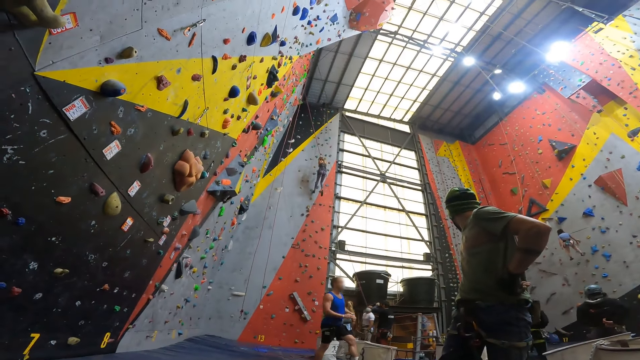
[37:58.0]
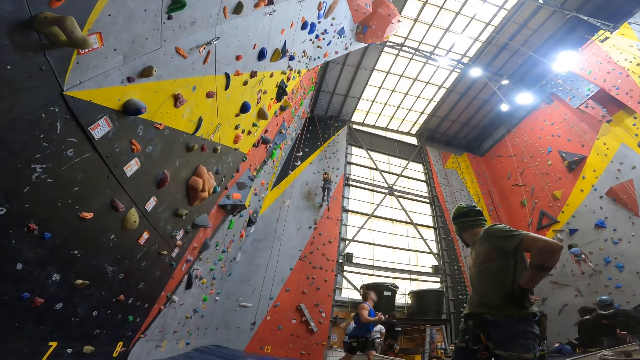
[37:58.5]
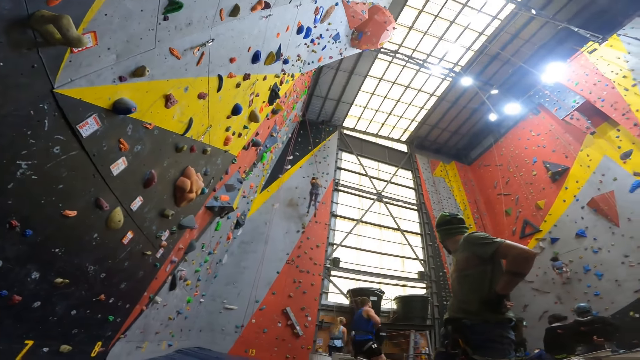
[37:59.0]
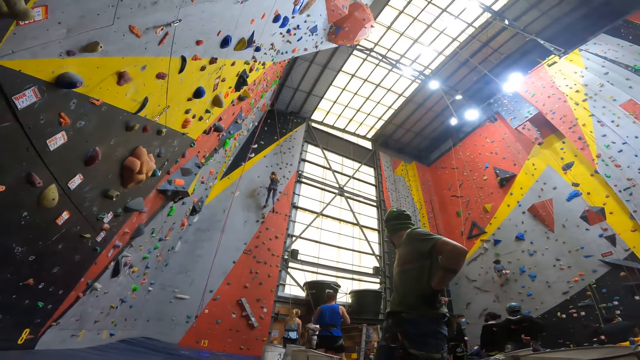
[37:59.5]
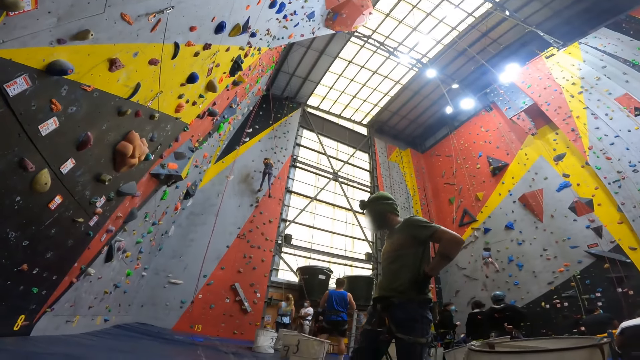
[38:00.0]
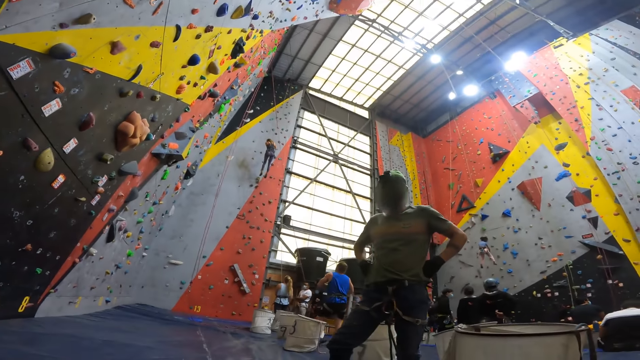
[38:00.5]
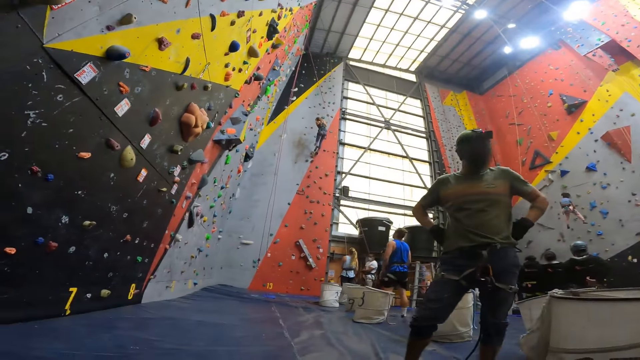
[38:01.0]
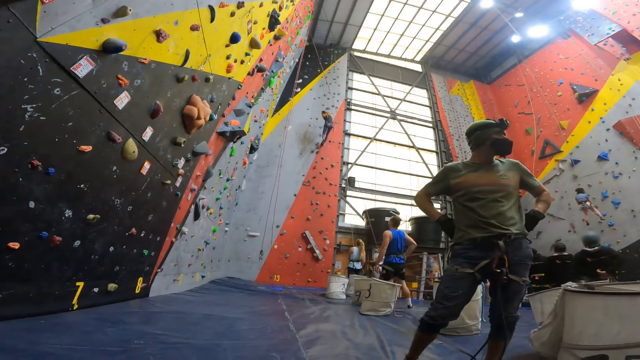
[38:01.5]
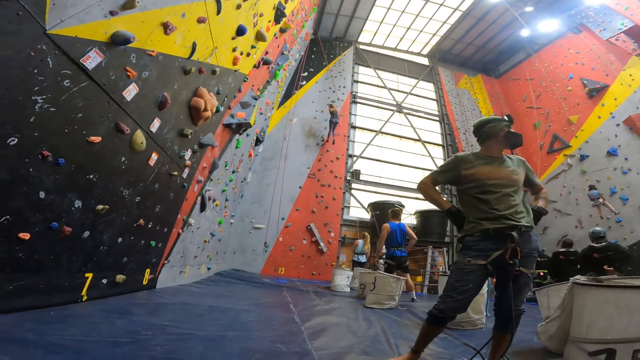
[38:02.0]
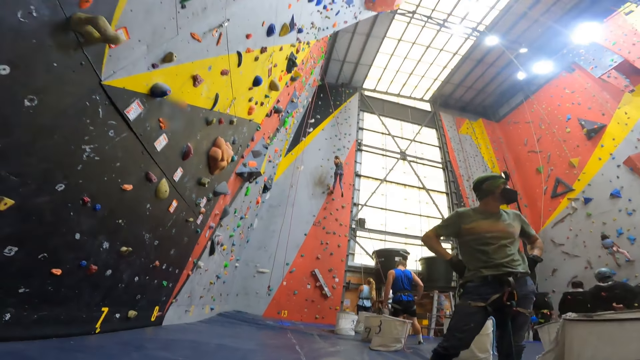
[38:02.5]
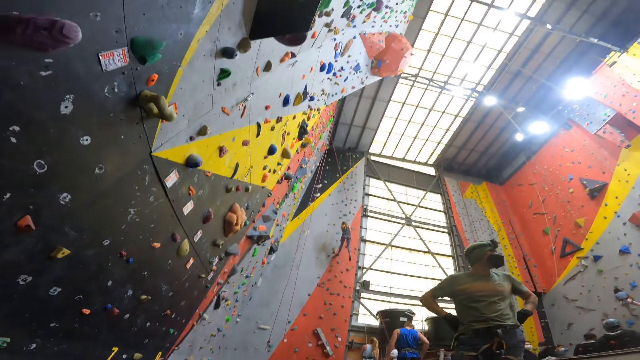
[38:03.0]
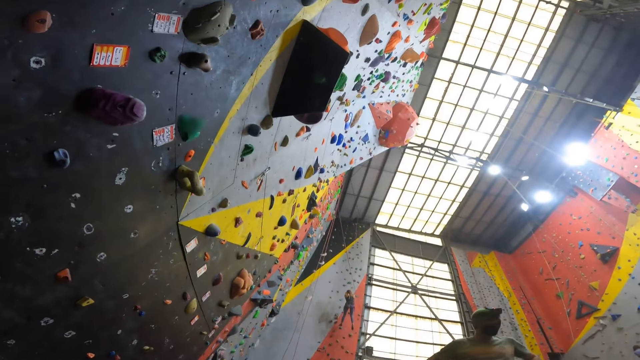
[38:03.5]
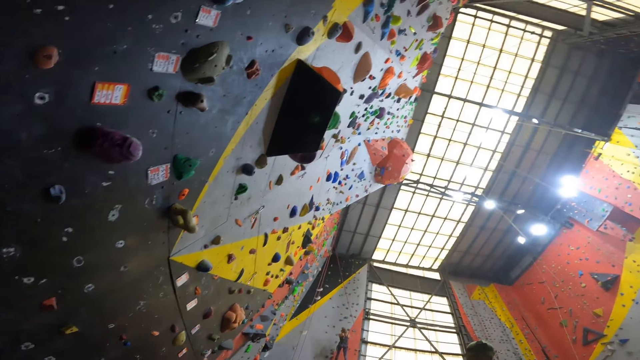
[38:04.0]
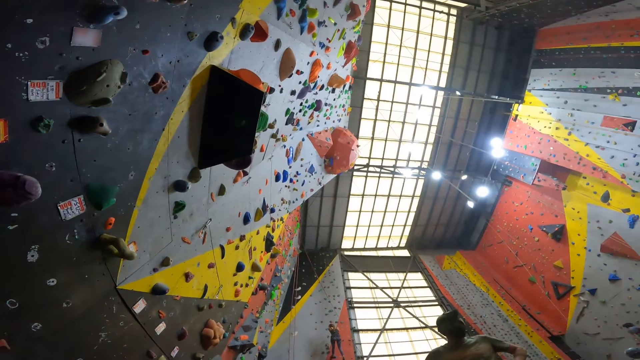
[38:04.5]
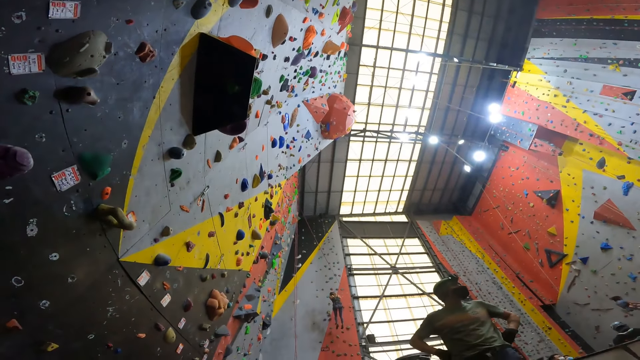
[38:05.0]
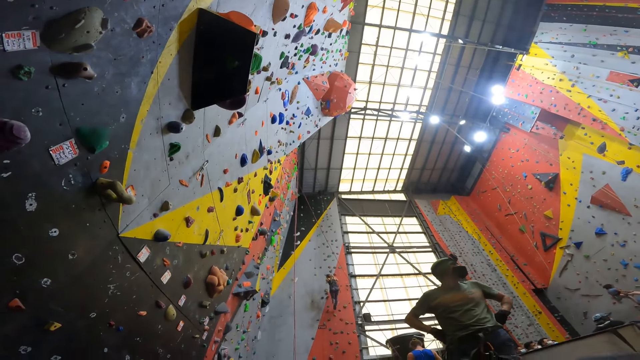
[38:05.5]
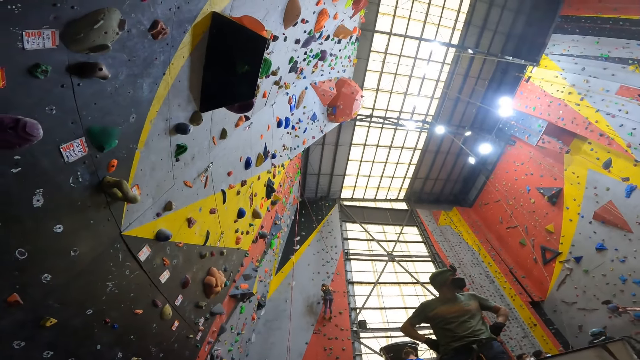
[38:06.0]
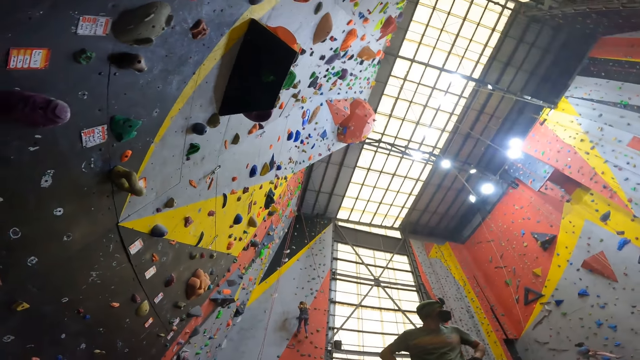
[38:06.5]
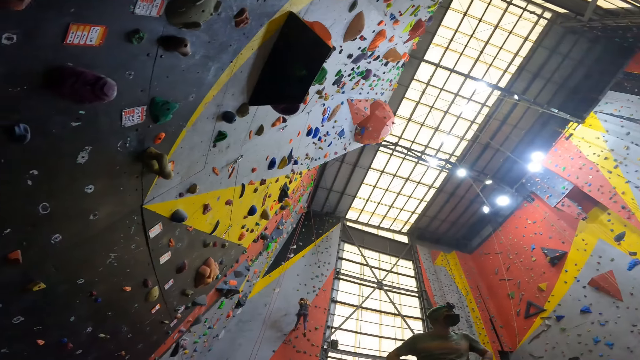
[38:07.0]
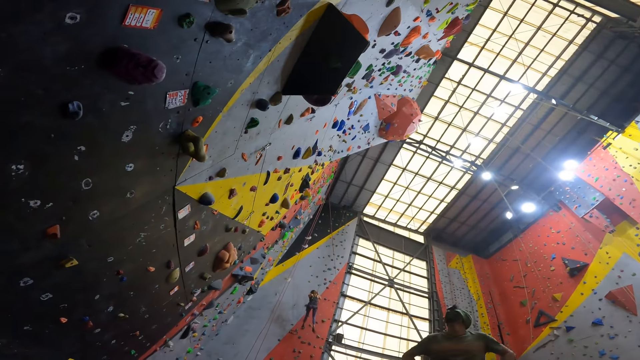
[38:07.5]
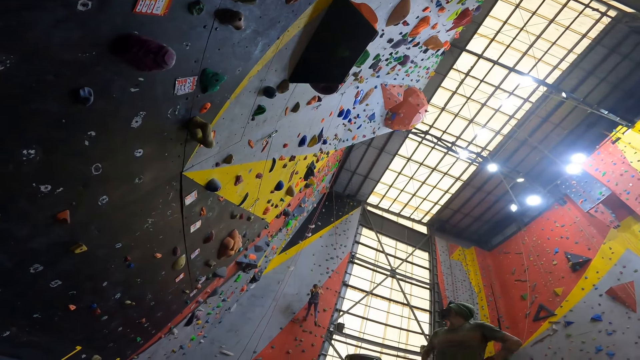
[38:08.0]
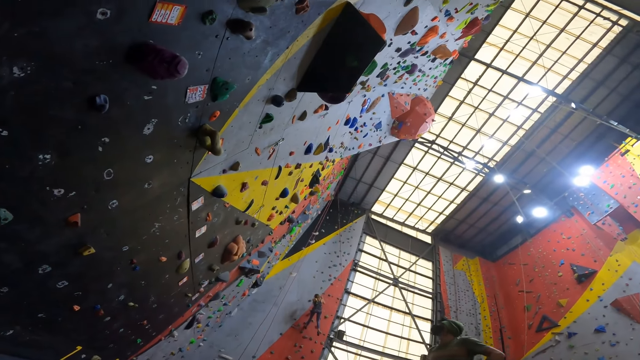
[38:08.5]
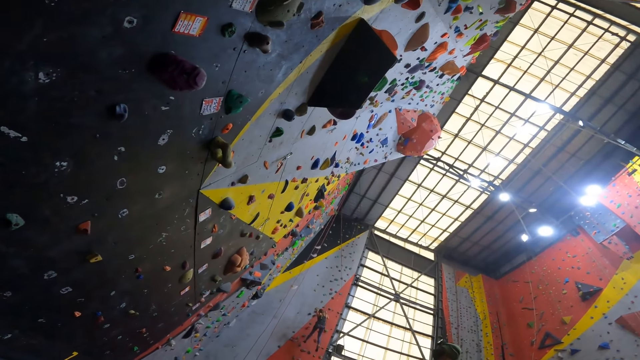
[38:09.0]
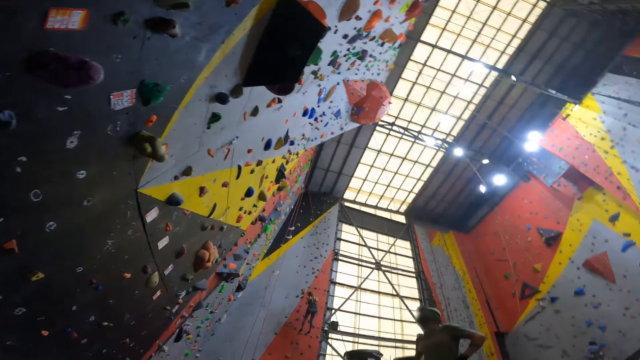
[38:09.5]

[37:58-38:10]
The camera wearer looks around the wall climbing site. They look up the climbing wall.

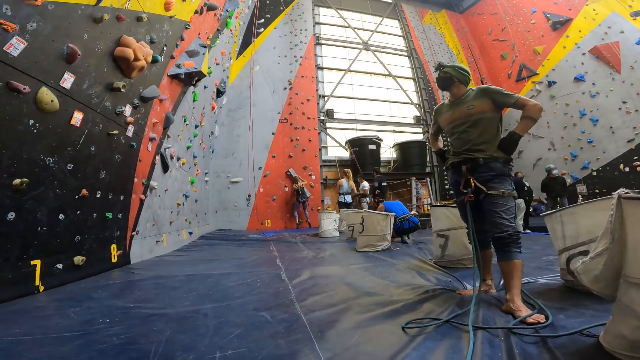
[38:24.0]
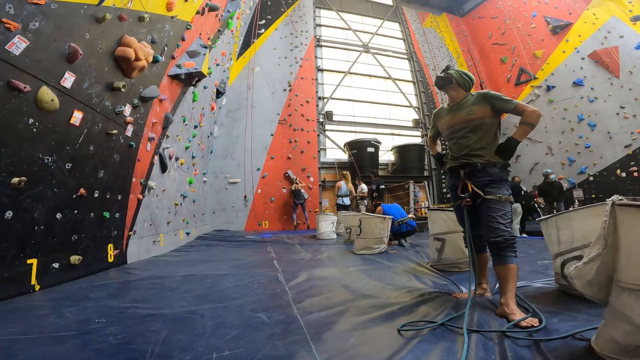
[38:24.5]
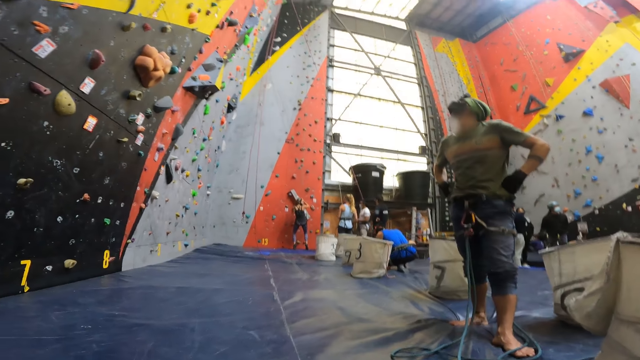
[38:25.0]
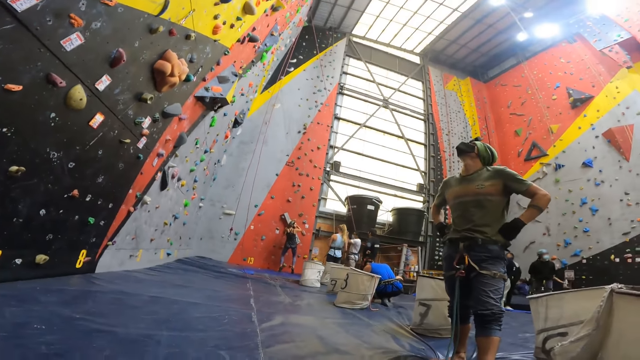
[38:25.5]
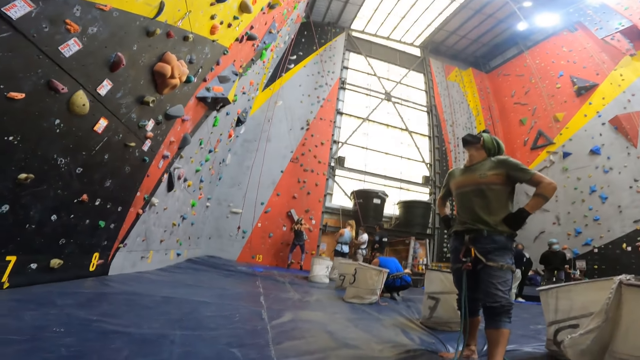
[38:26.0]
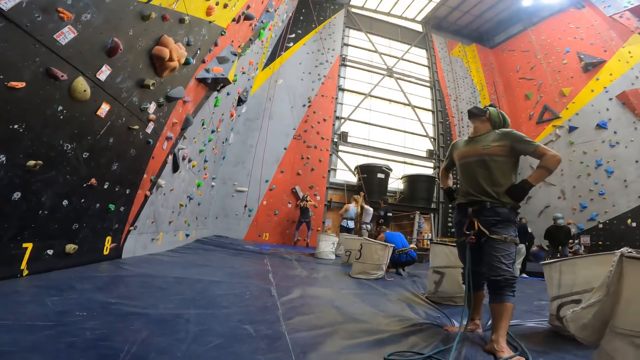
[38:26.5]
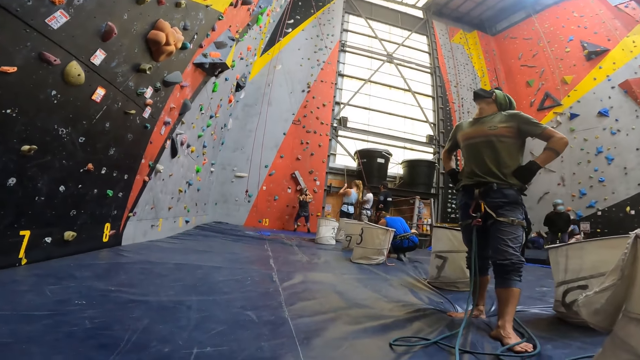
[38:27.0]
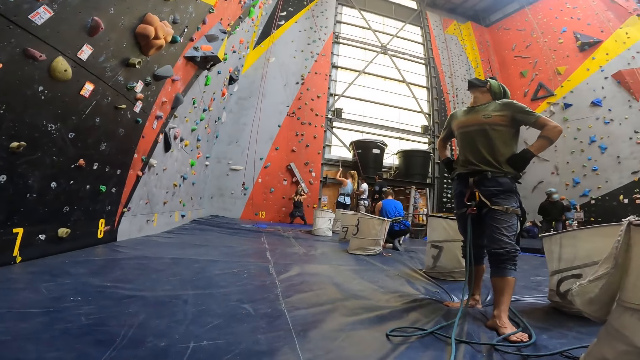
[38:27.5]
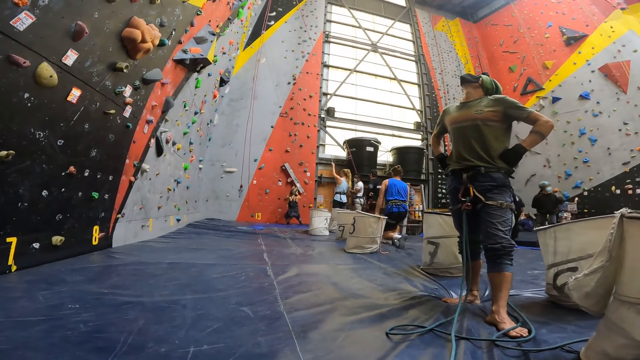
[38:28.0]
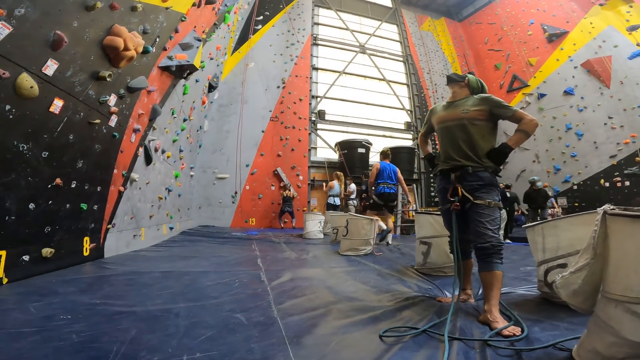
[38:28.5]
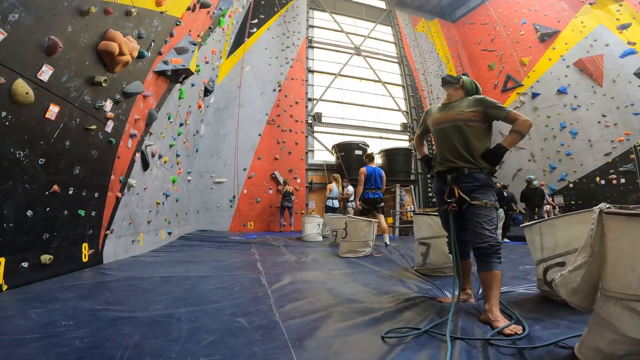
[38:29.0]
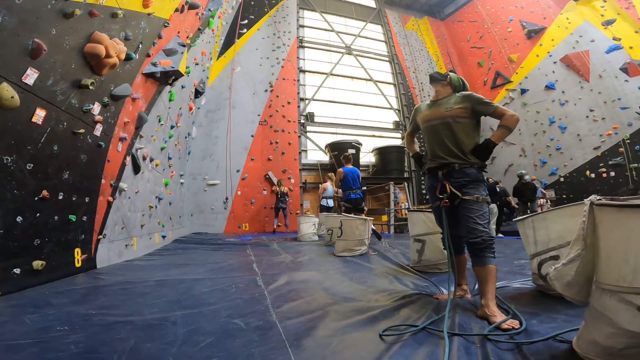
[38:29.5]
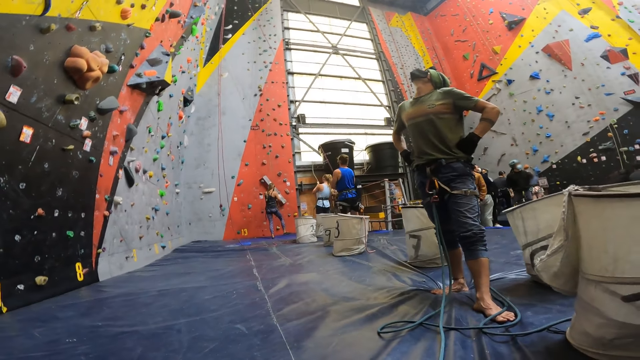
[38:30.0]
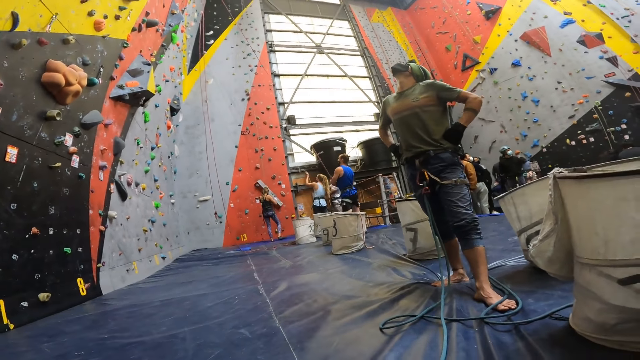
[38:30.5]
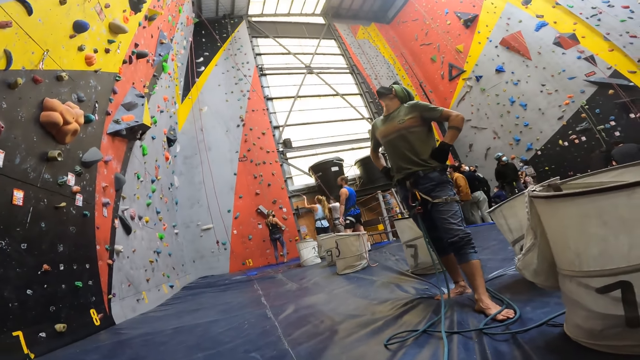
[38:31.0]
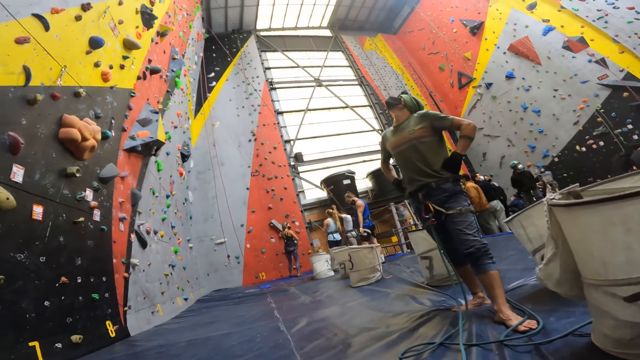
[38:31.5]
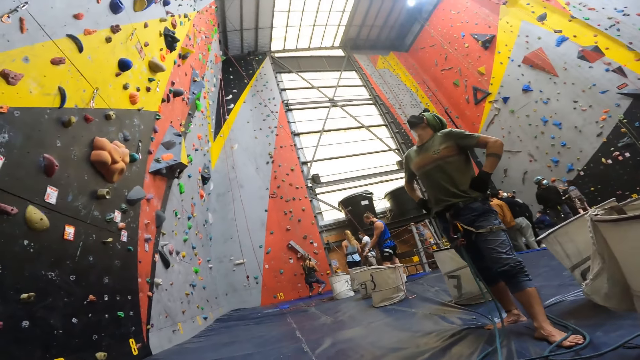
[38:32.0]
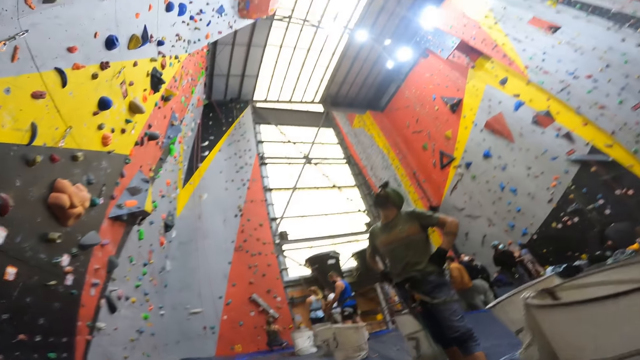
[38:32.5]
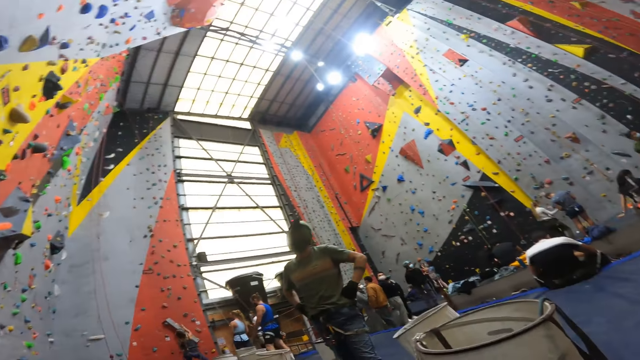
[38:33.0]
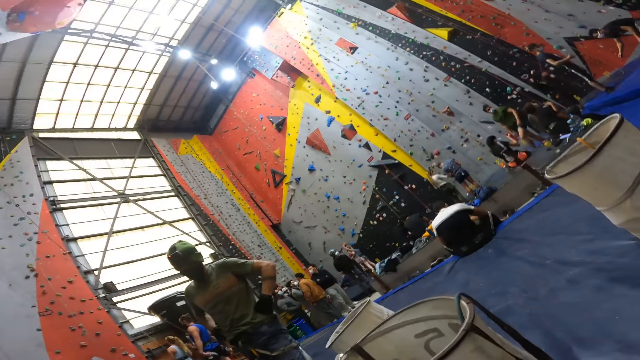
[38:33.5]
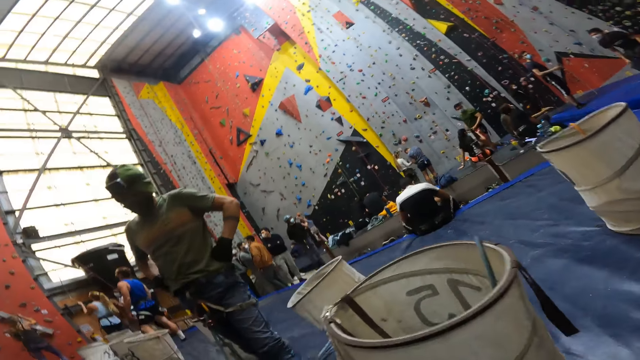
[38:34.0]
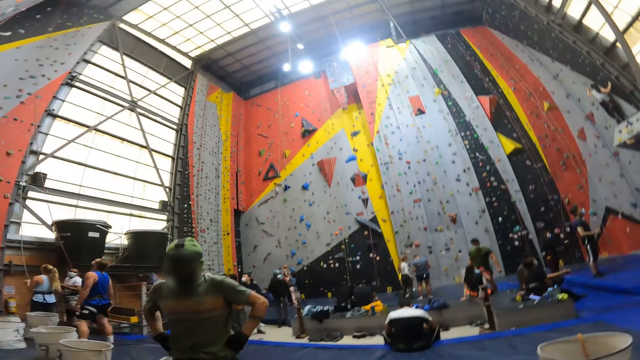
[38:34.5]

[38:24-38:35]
The camera wearer looks at a person. The person looks up the climbing wall.
